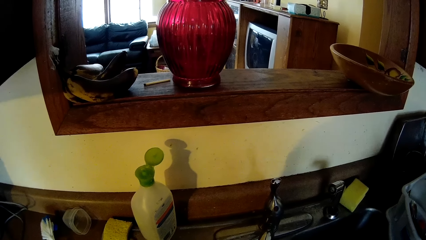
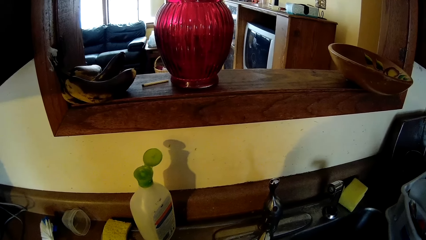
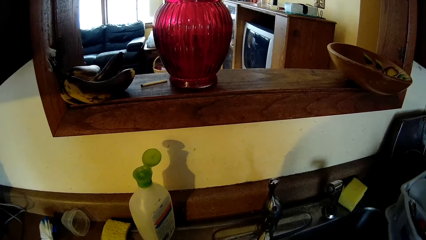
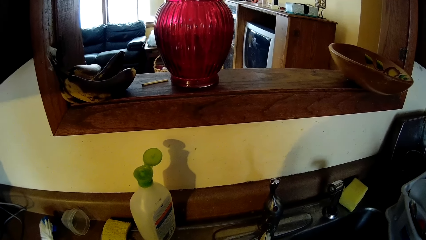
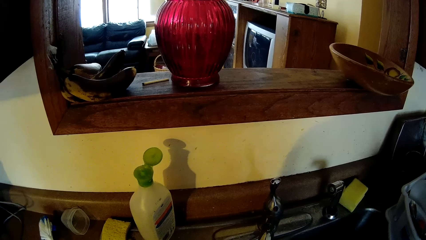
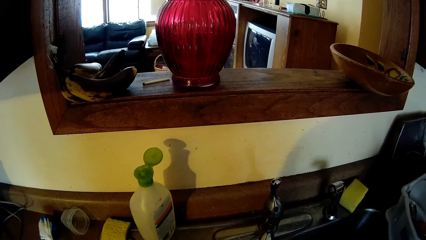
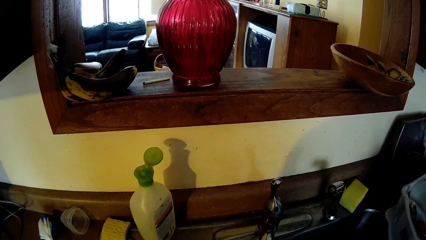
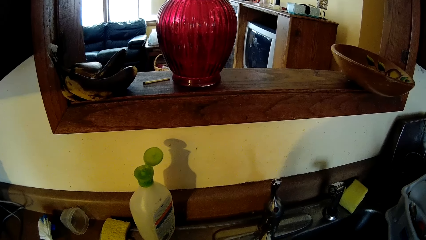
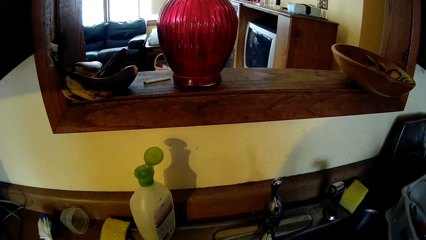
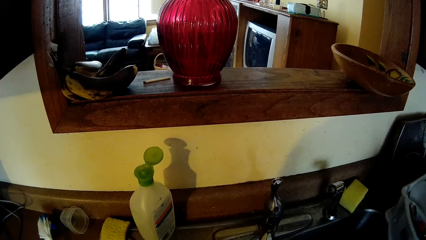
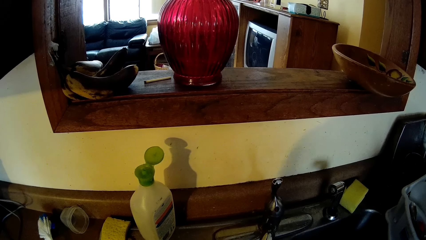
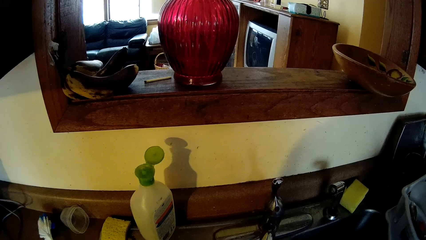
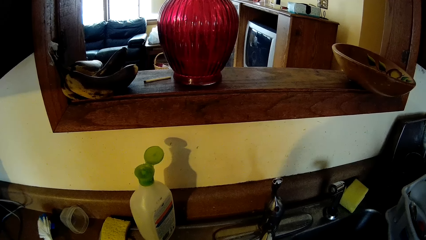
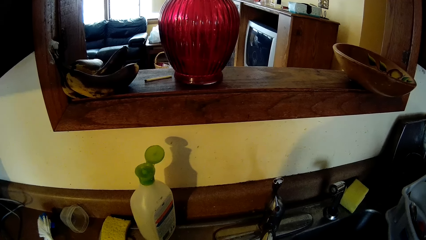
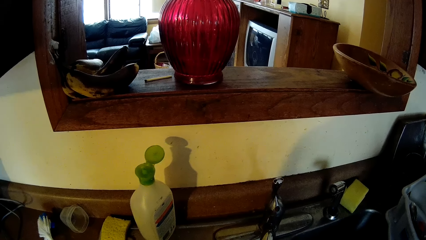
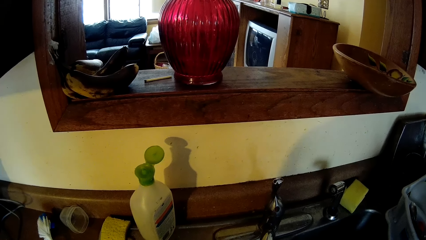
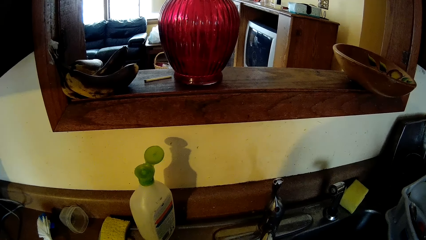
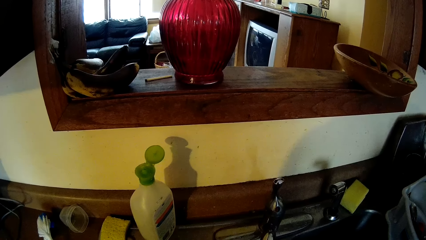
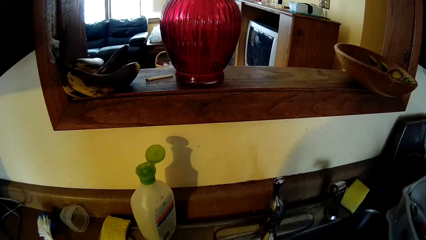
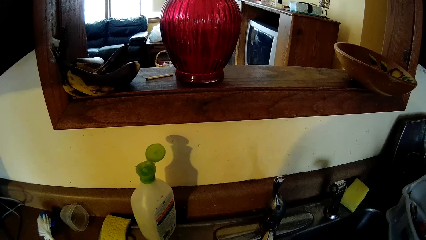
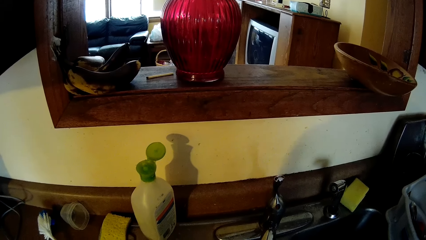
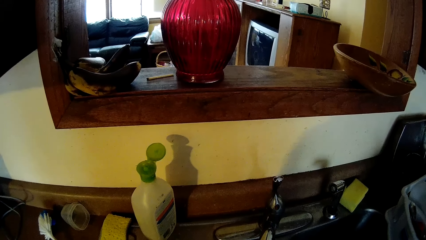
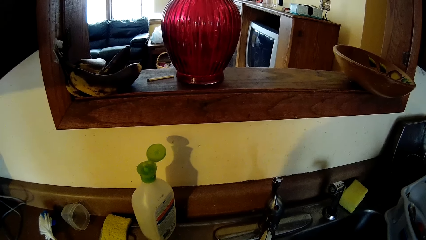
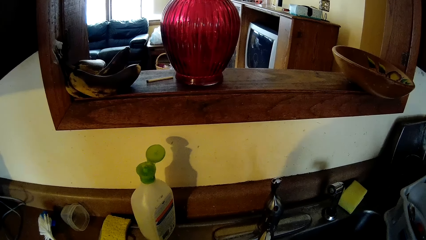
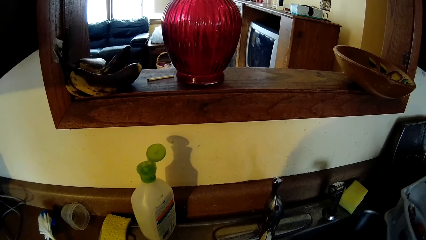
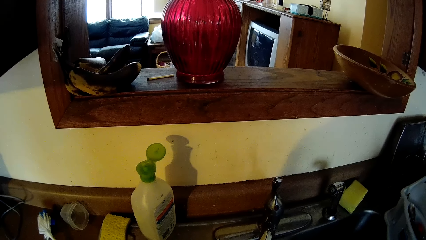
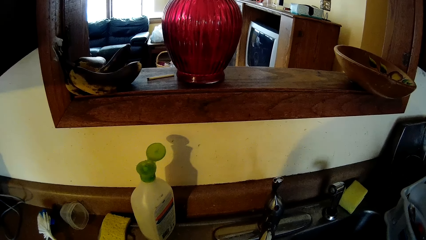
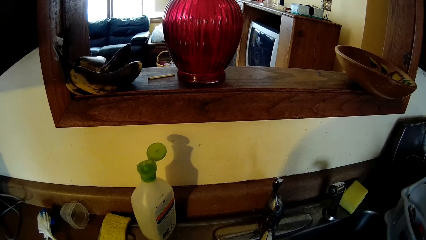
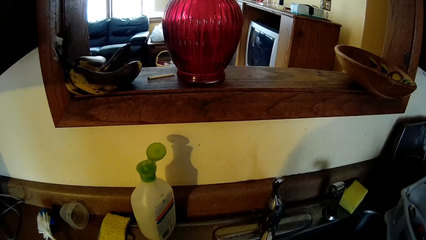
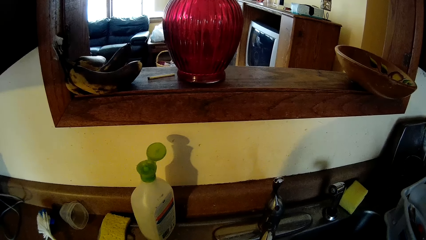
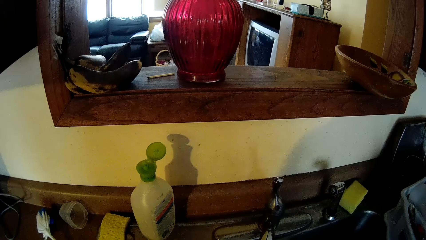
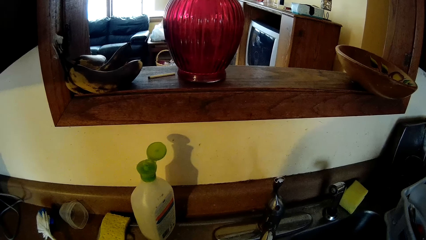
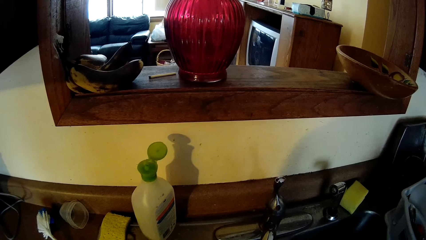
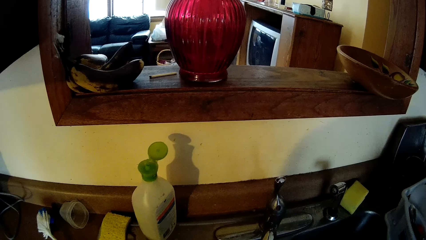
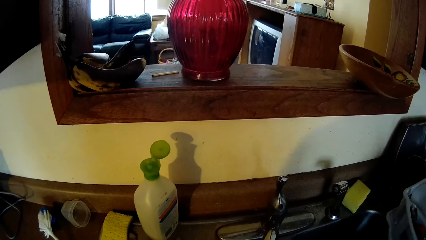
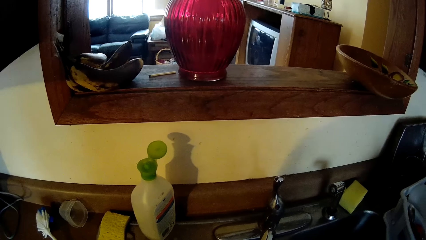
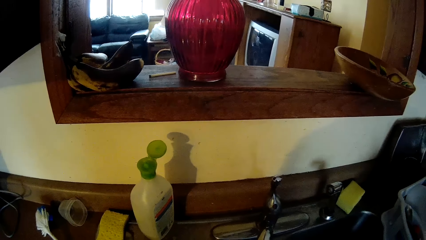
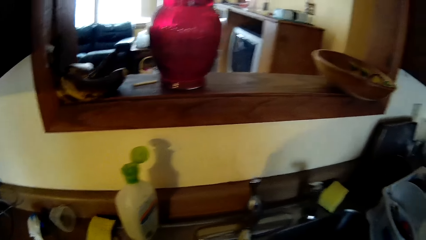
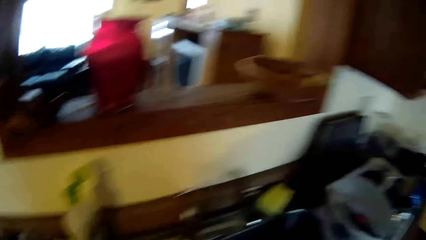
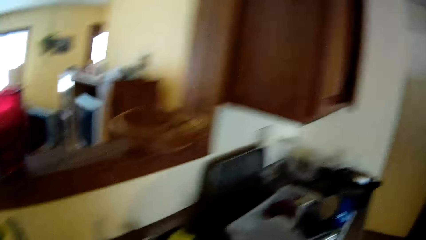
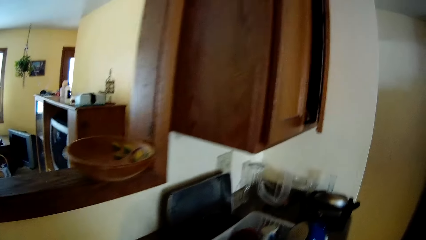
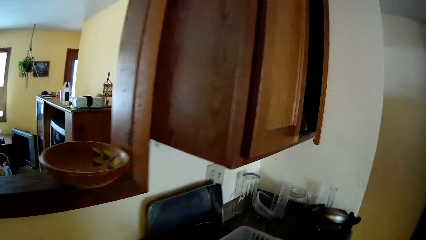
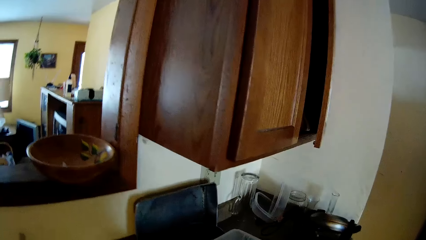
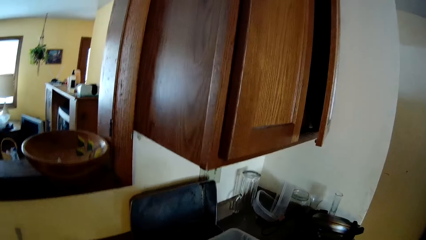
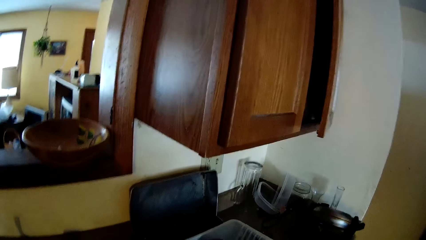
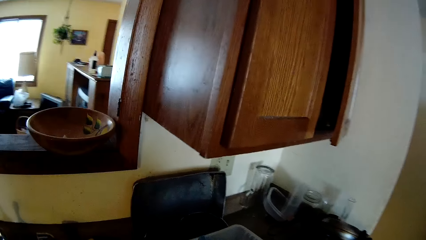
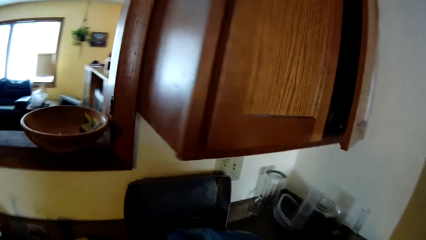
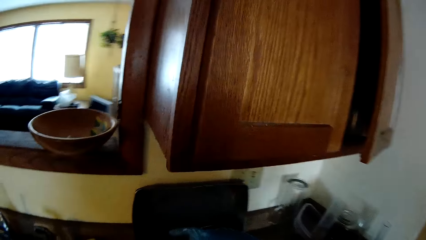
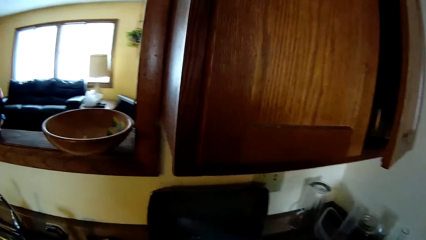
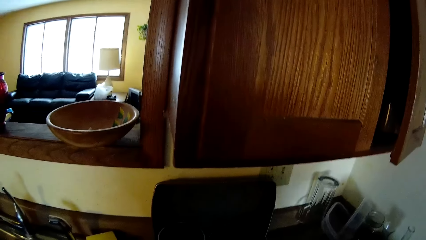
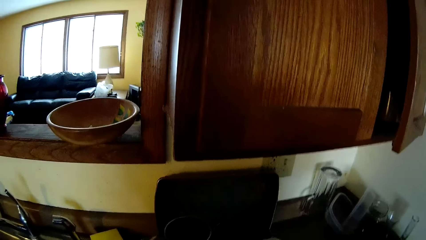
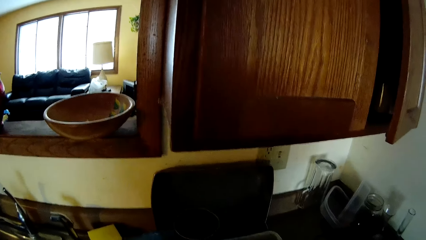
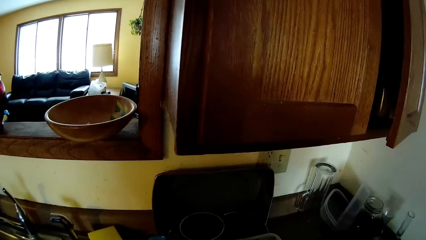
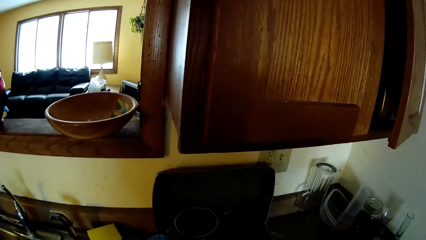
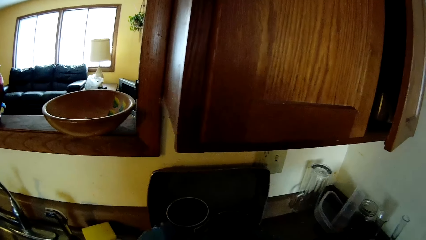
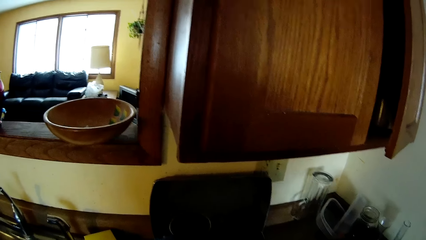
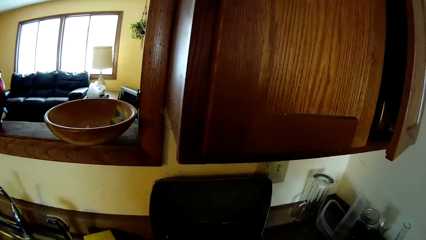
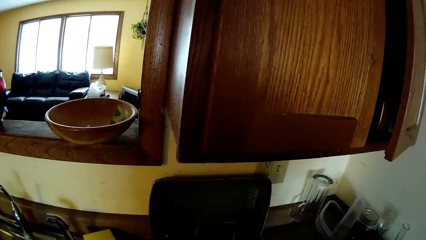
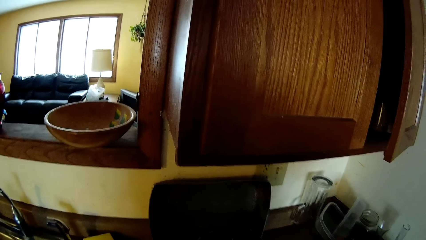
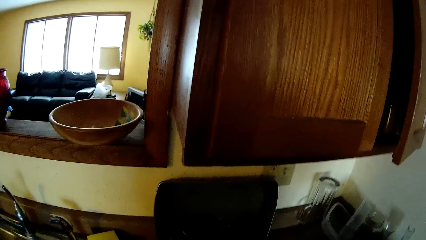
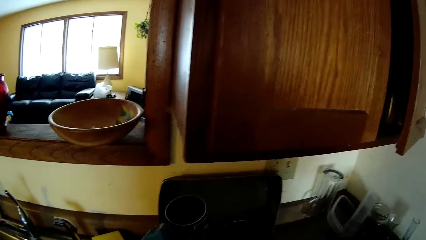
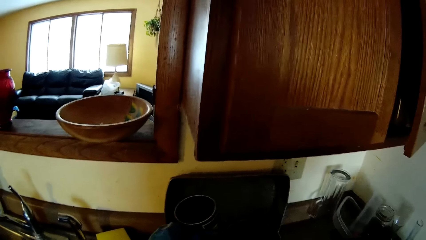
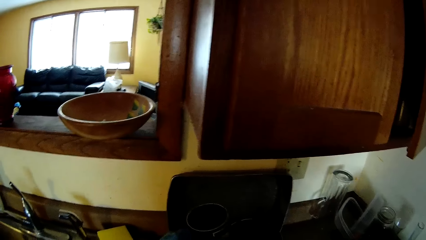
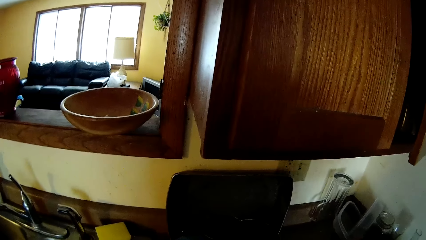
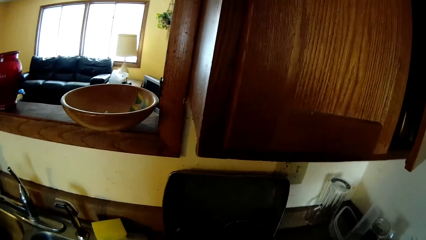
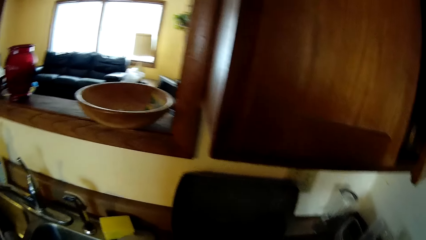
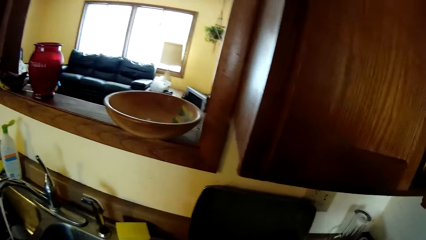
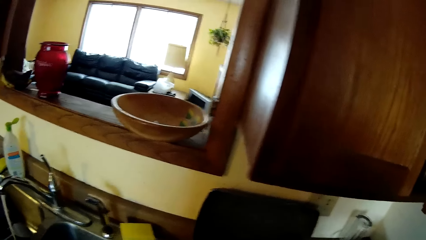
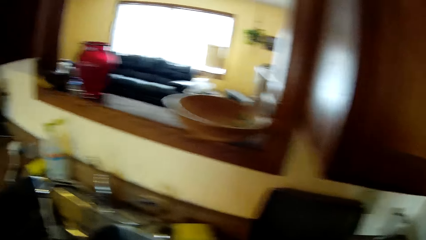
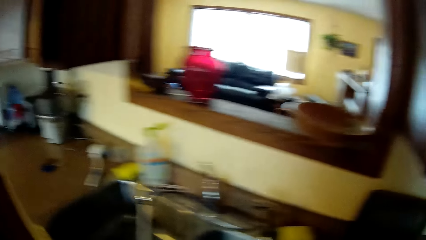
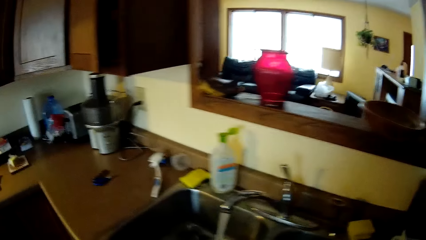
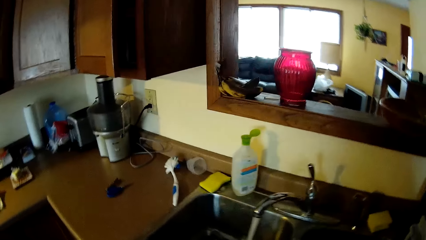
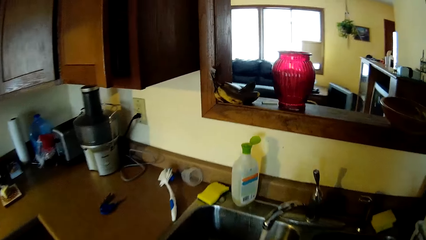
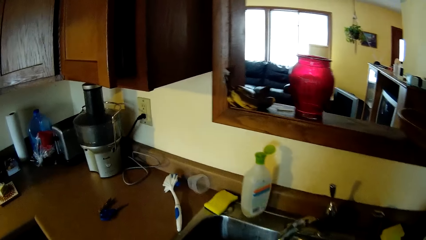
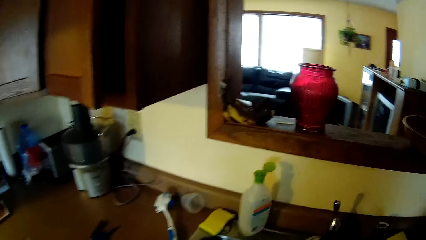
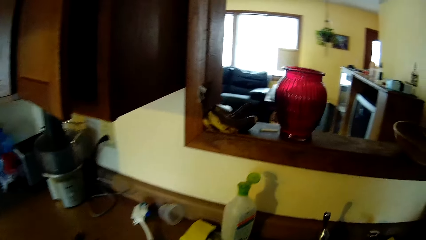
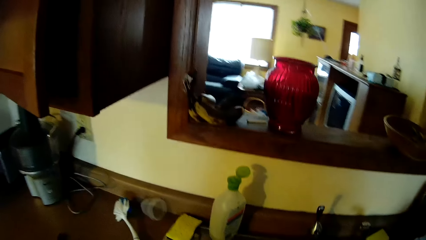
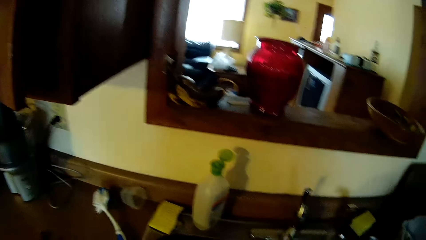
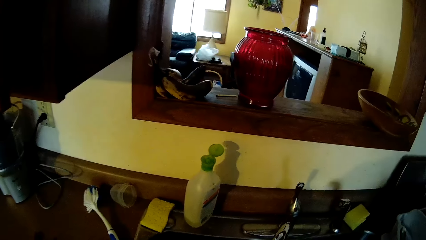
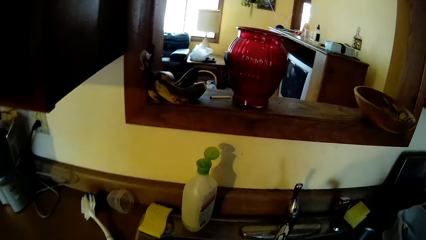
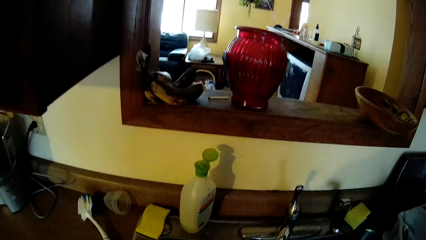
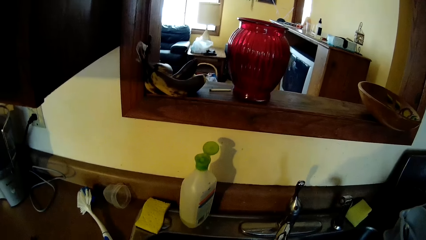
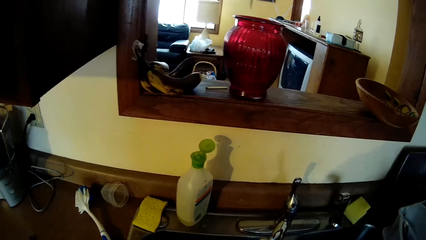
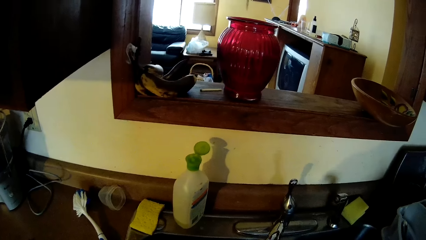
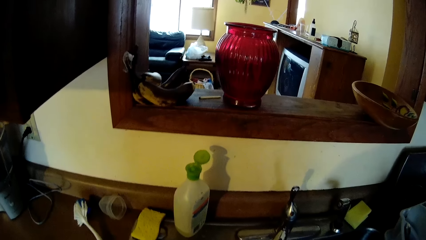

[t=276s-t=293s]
The camera wearer drops a dish in a plates rack with her left hand. She picks up a cooking pan.
